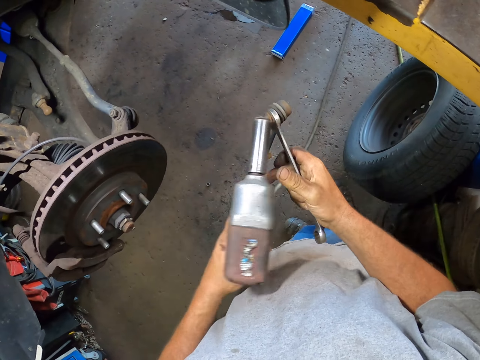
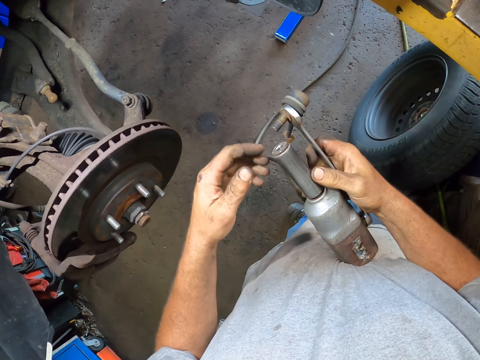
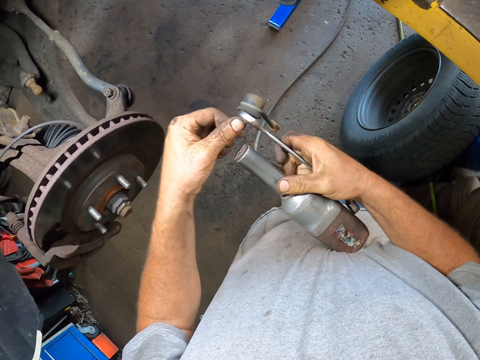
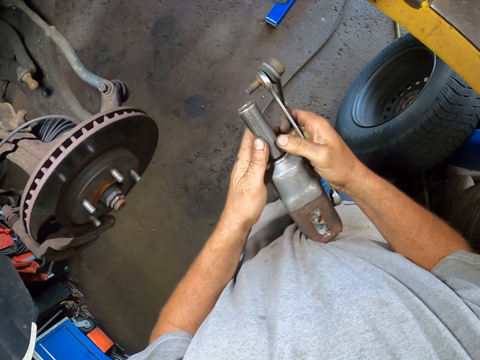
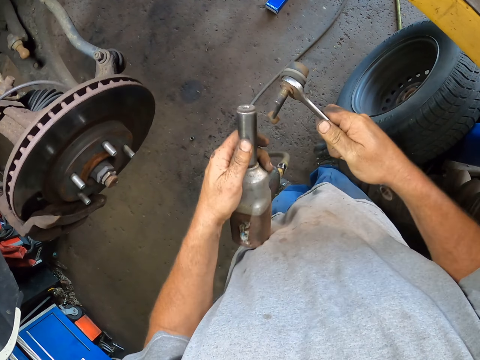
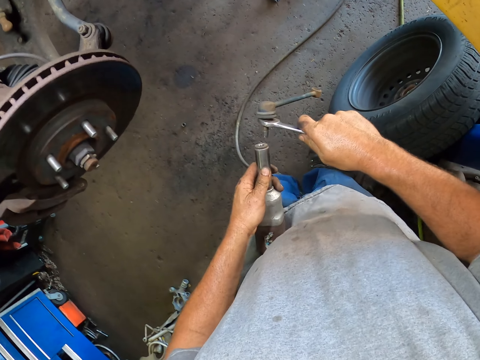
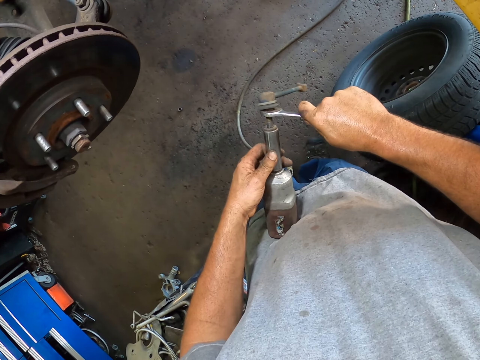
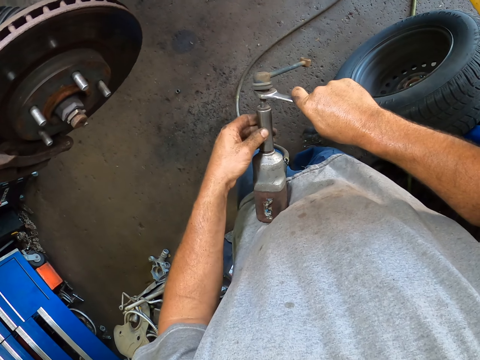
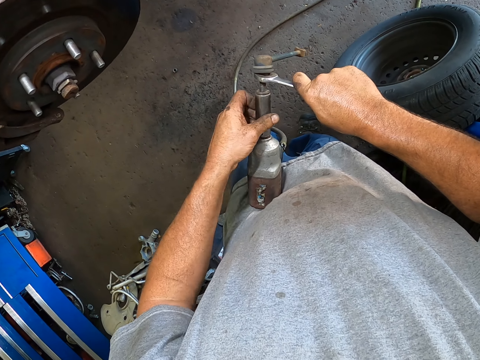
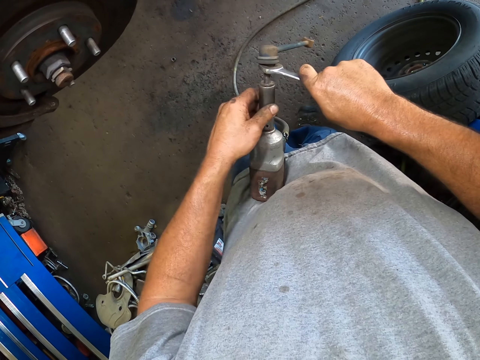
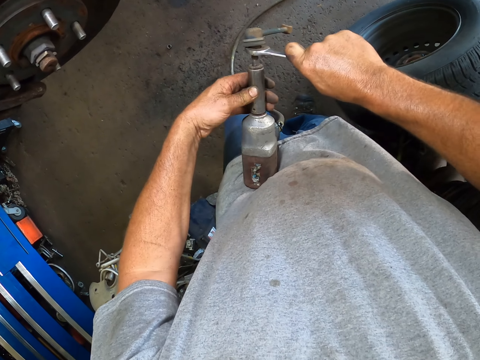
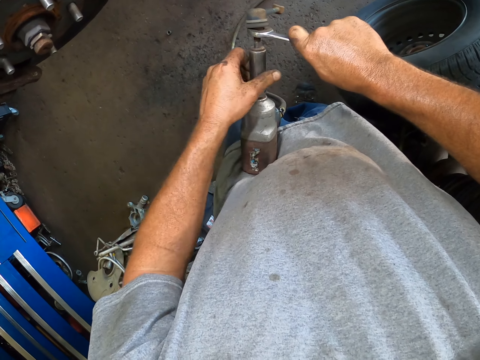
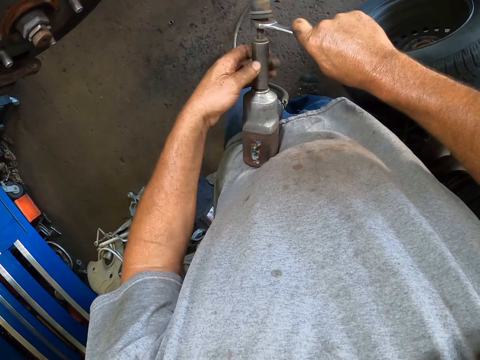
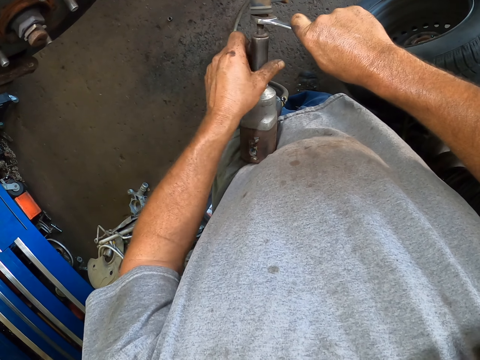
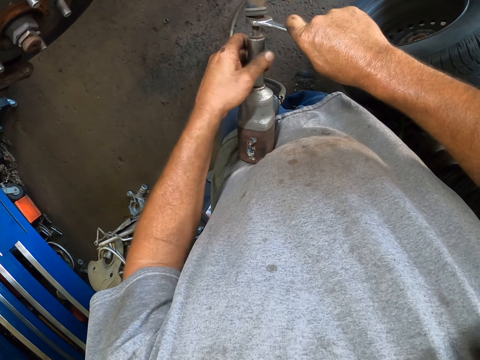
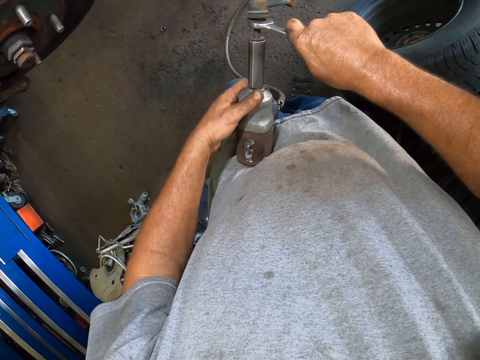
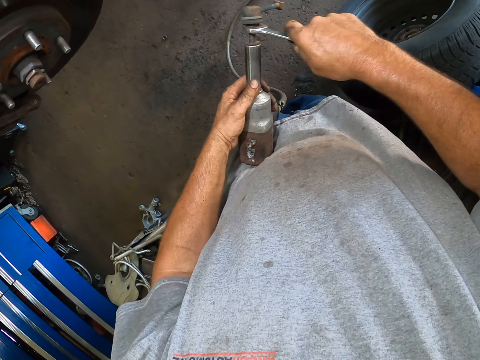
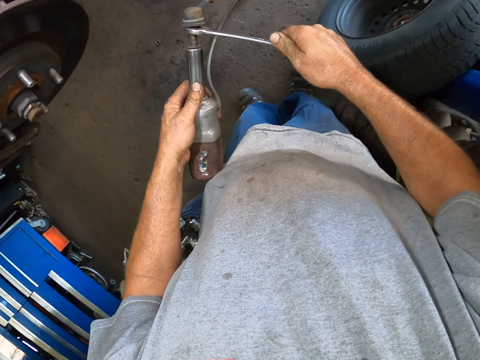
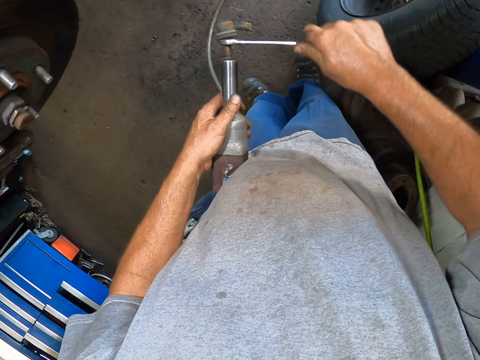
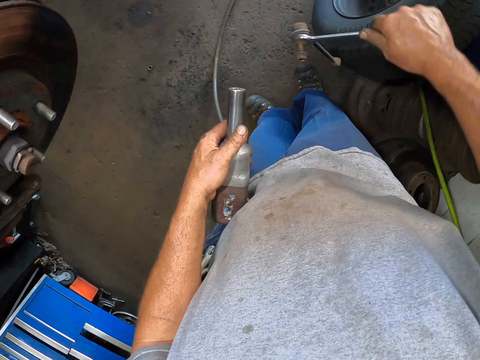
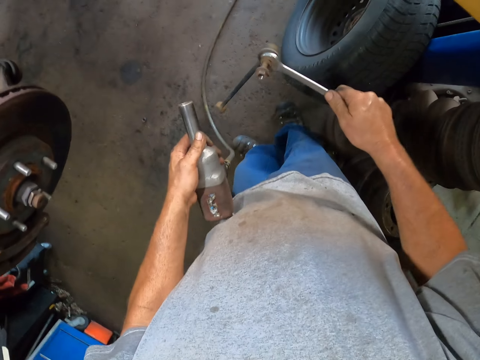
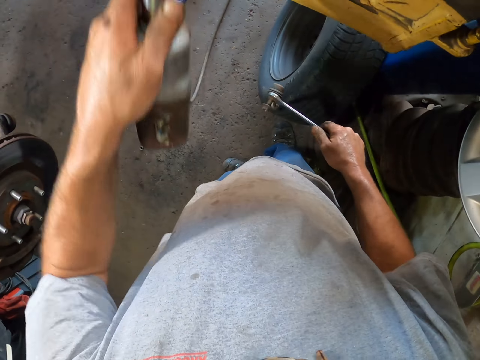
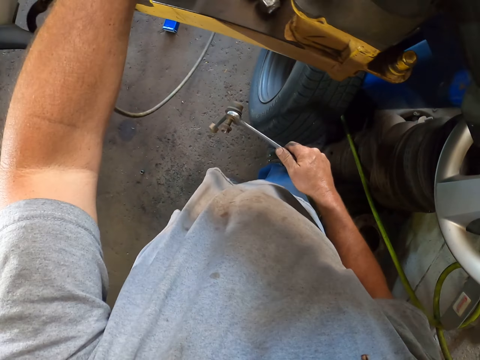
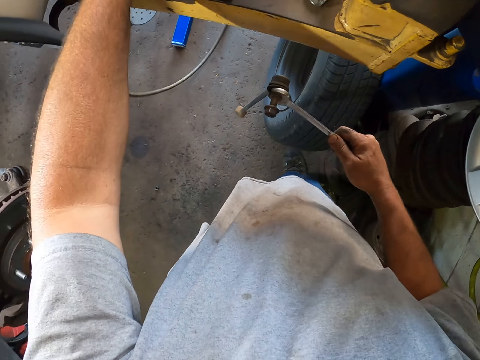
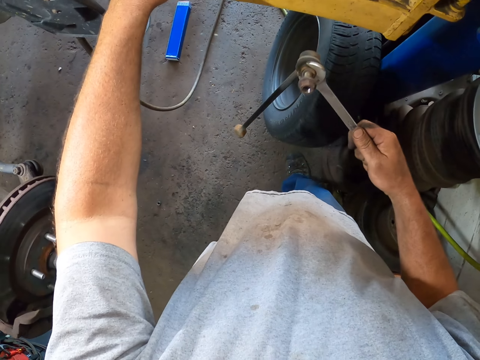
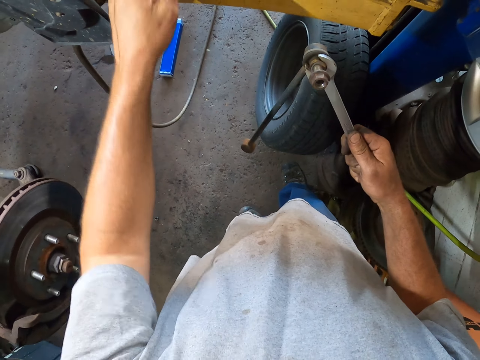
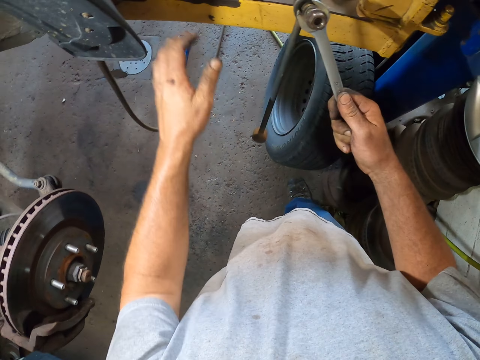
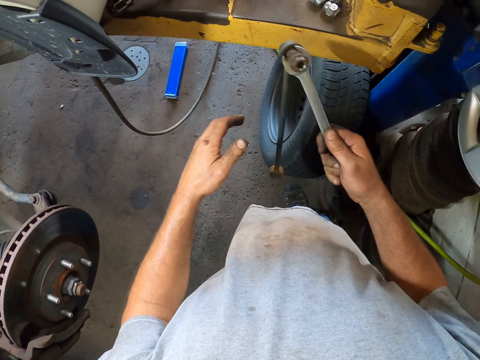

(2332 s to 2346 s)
The camera wearer wipes the electric drill with her hand. She rotates something. She inserts the metal in the electric drill. She removes the metal from the electric drill. She places the electric drill on the car lift.

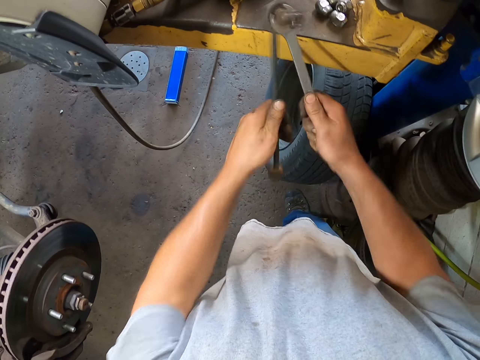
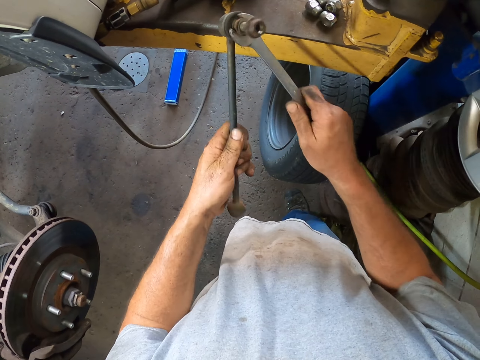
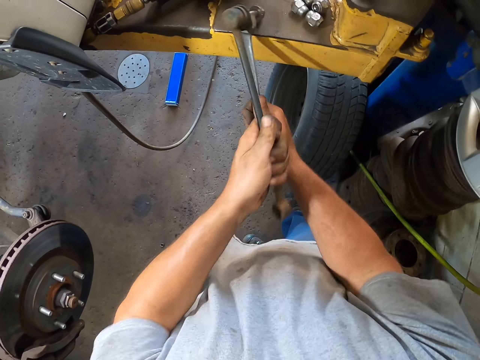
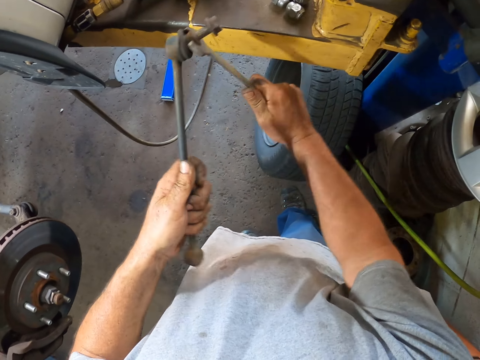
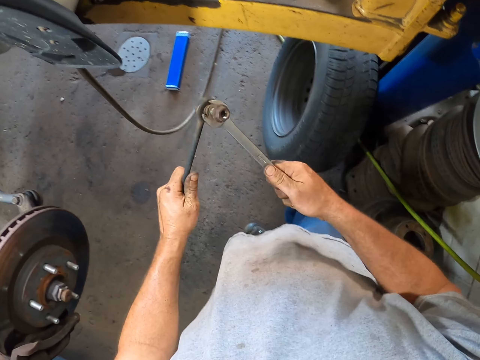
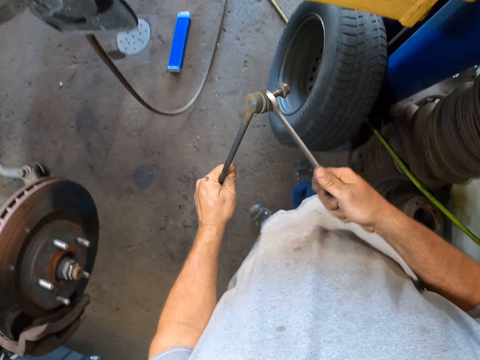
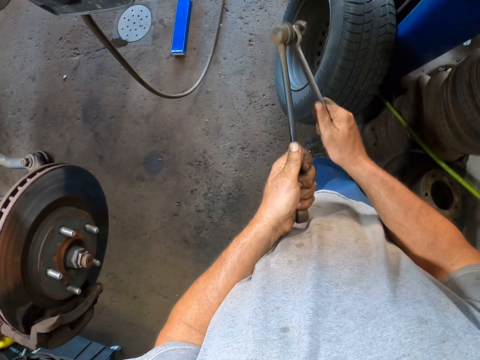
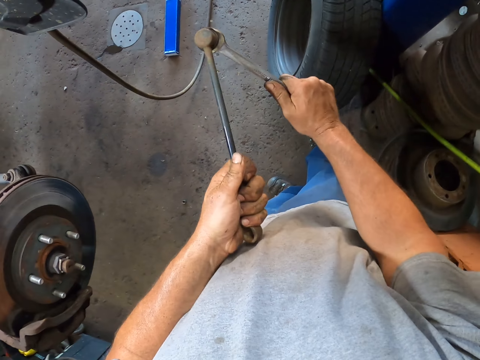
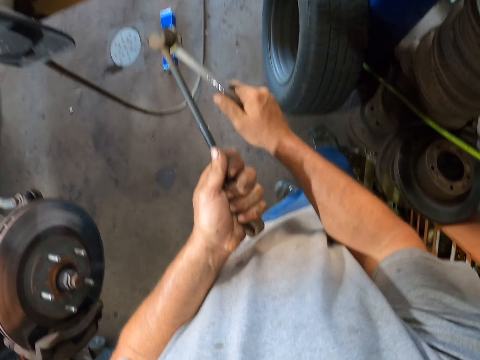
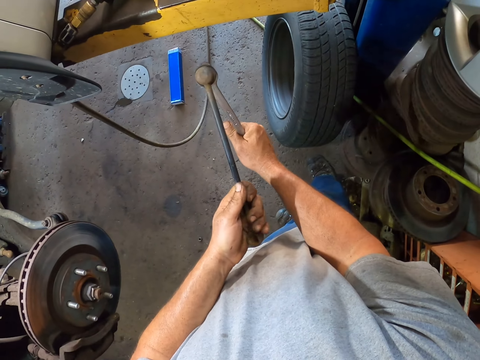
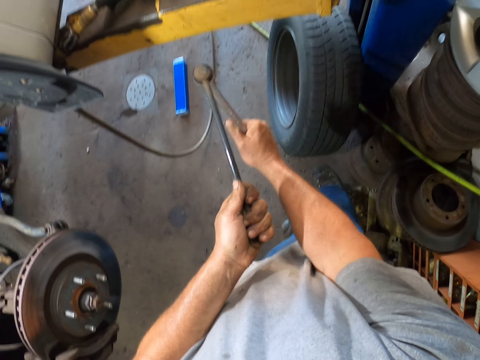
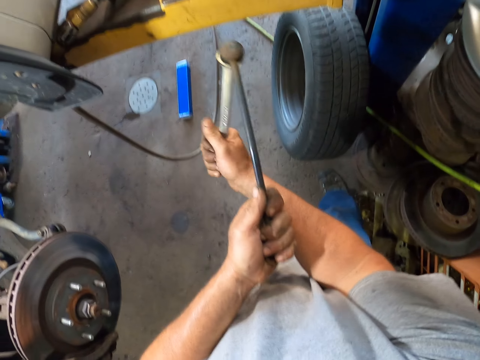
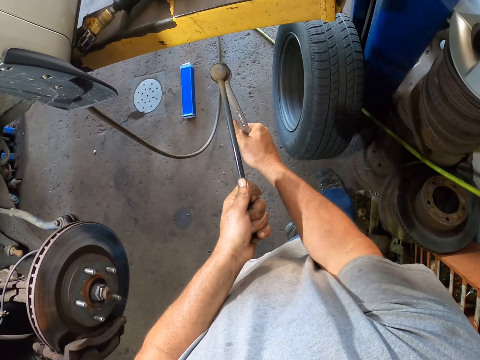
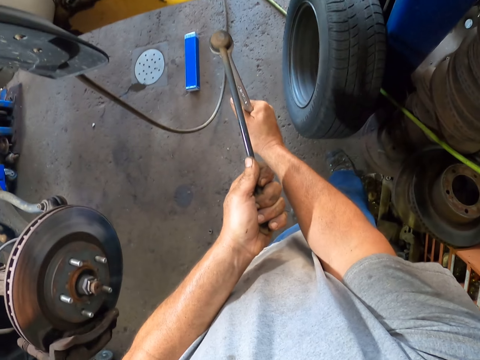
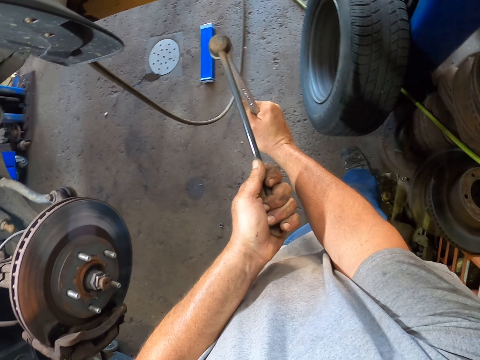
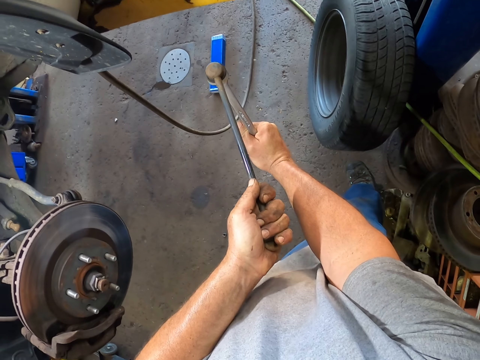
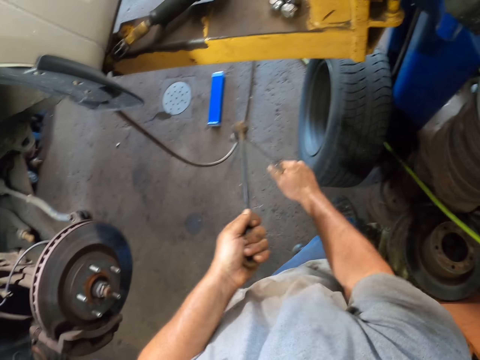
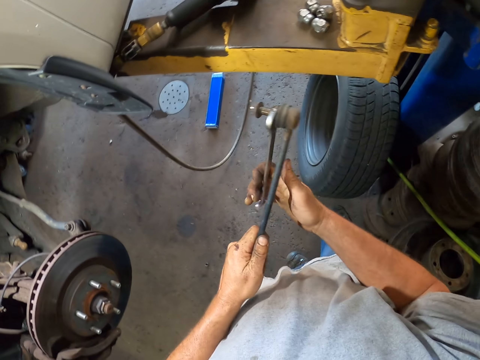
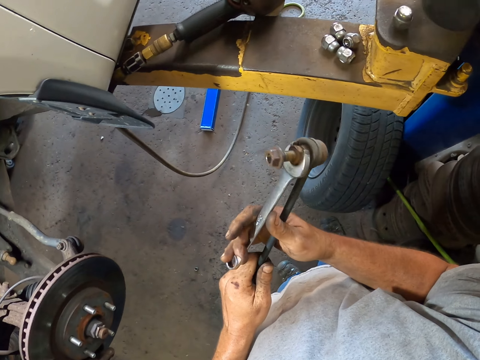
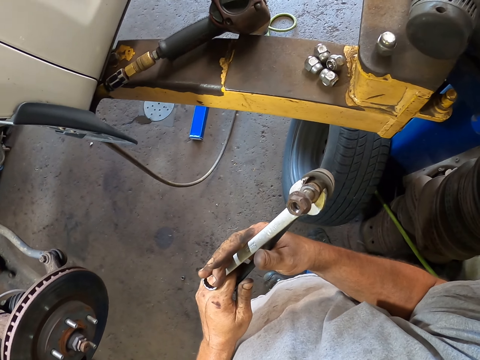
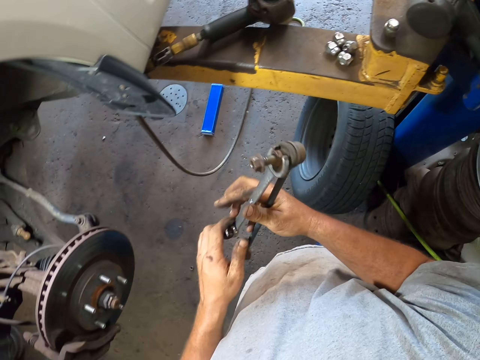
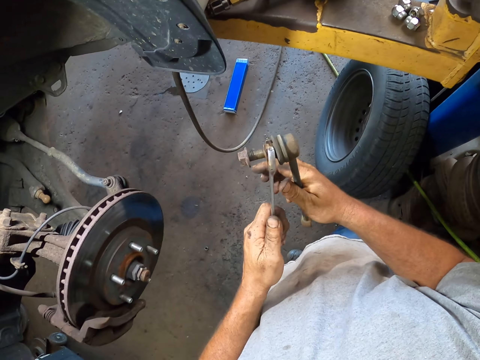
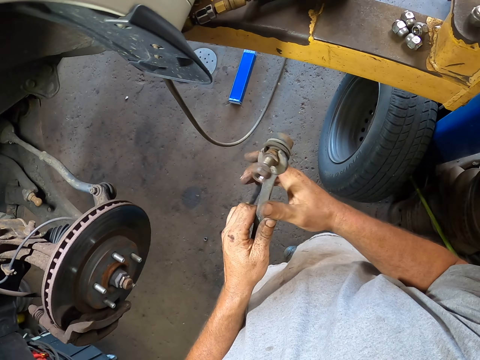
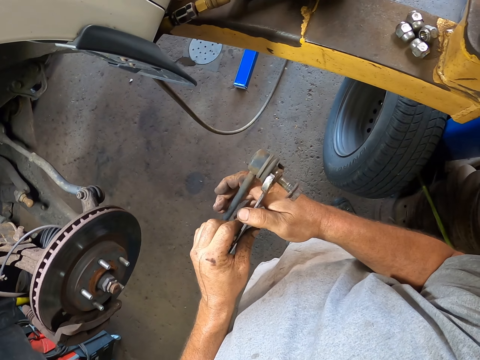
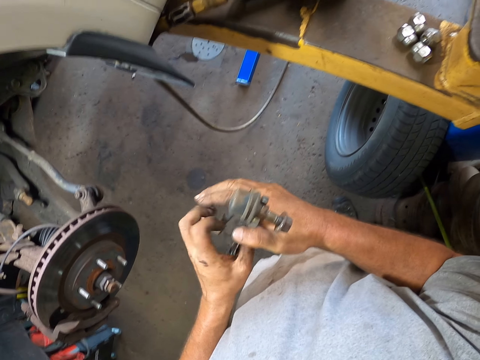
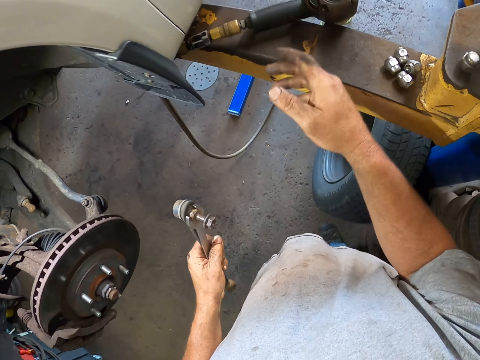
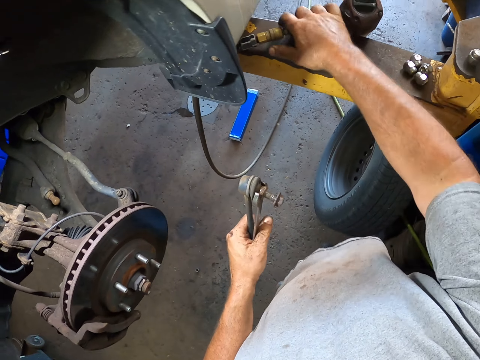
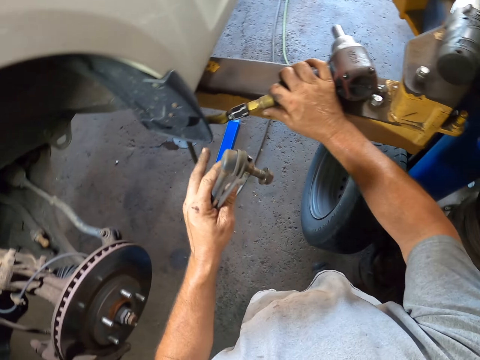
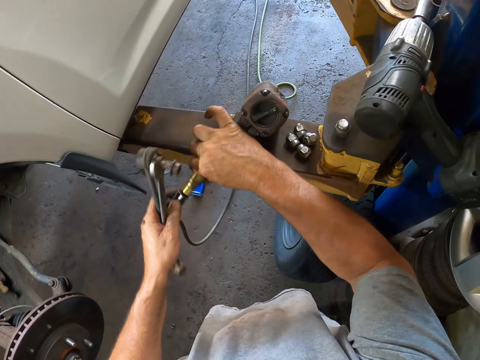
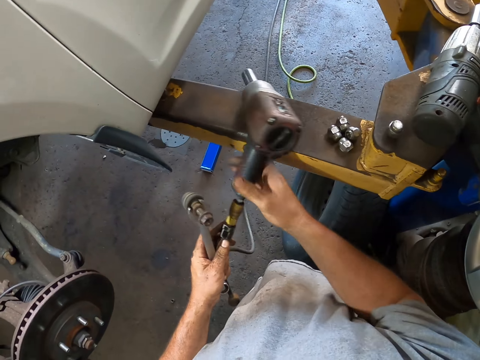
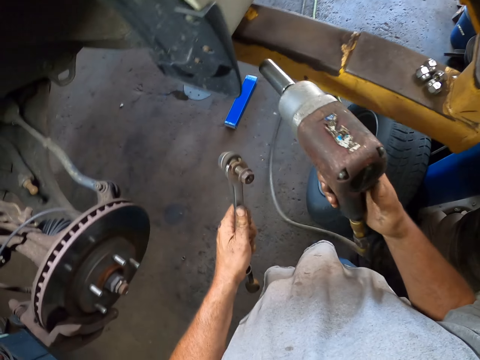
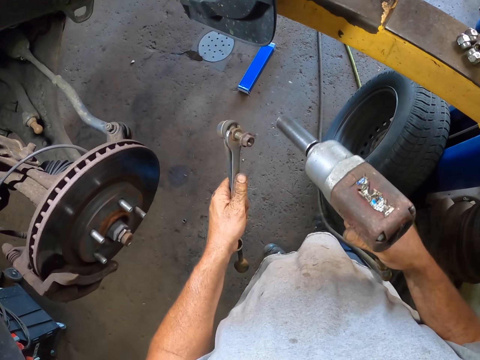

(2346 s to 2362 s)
The camera wearer hits the metal on the car lift. They pull the spanner from the metal. They pick the electric drill from the car lift.
